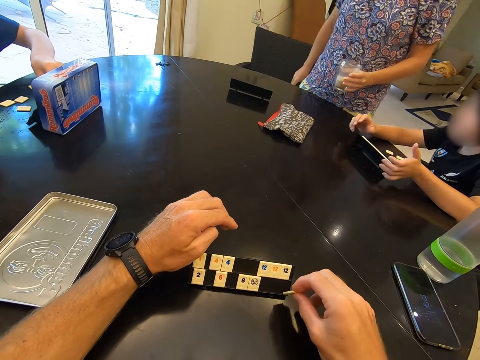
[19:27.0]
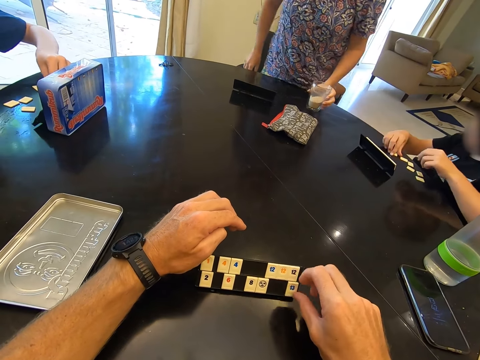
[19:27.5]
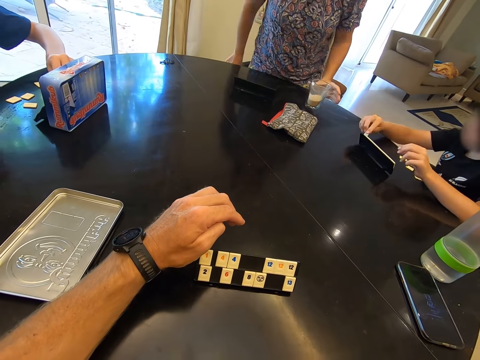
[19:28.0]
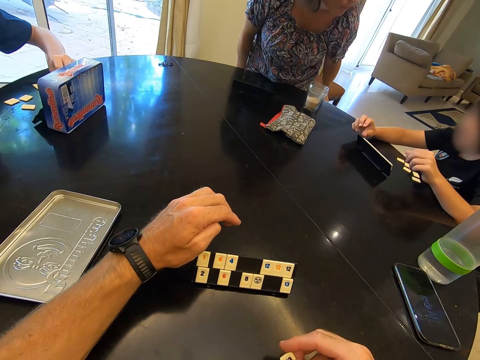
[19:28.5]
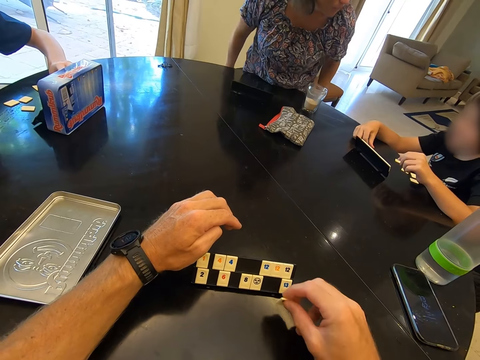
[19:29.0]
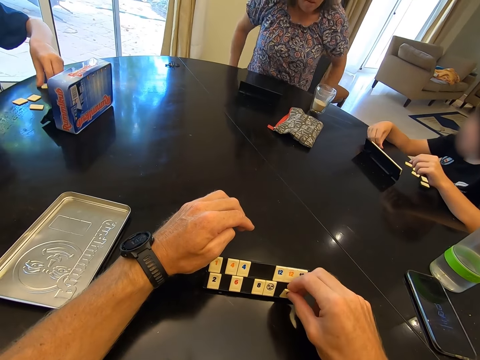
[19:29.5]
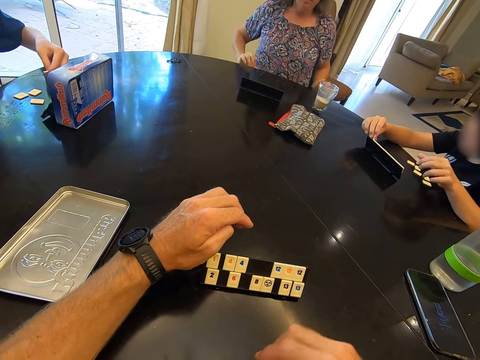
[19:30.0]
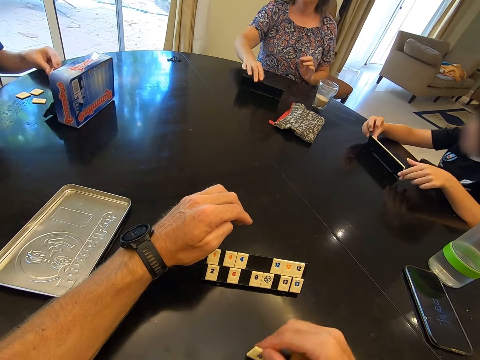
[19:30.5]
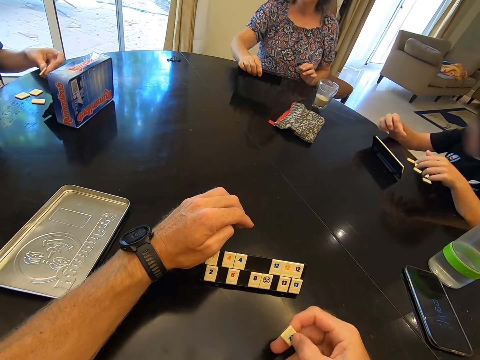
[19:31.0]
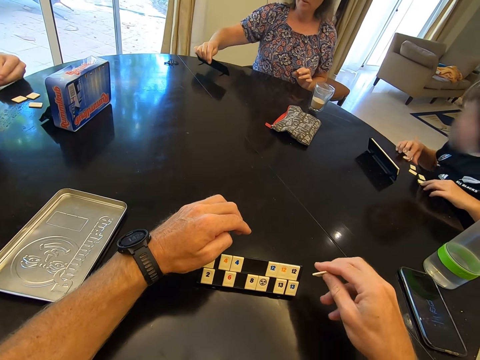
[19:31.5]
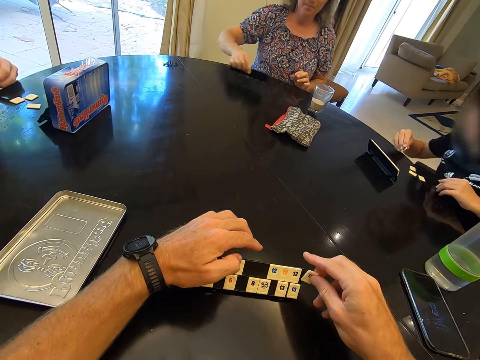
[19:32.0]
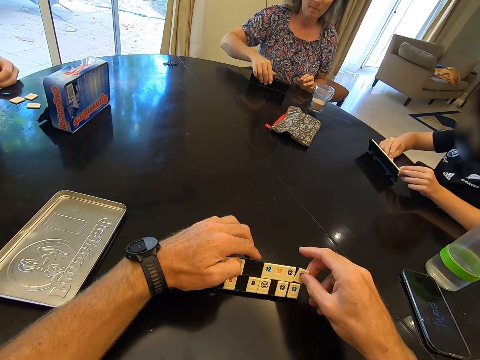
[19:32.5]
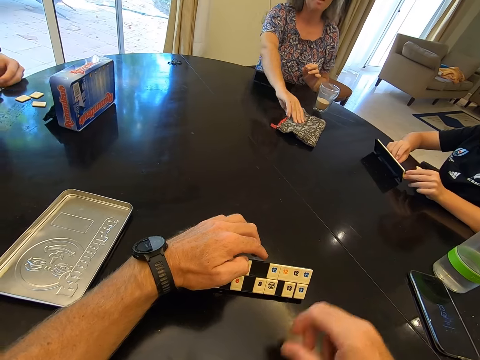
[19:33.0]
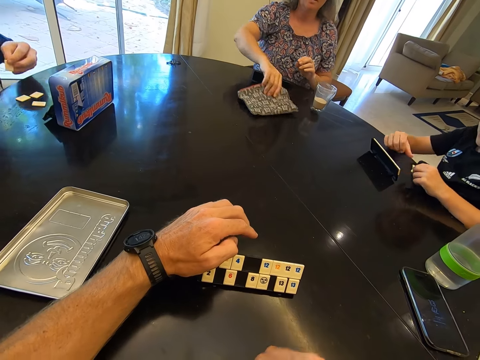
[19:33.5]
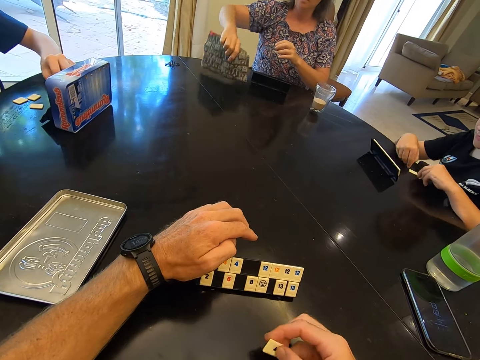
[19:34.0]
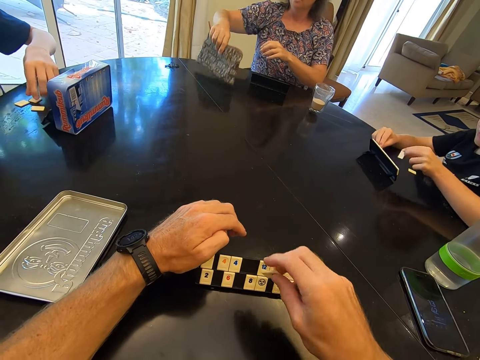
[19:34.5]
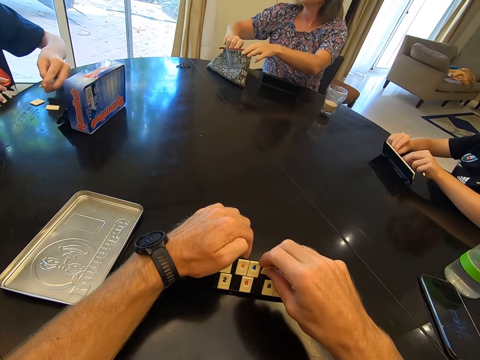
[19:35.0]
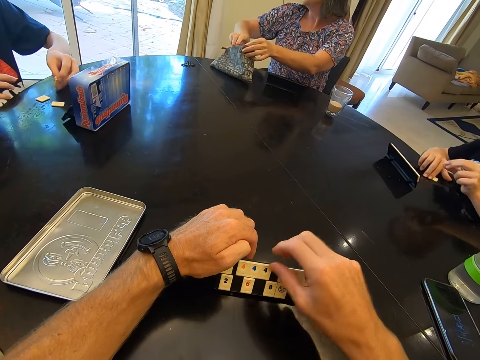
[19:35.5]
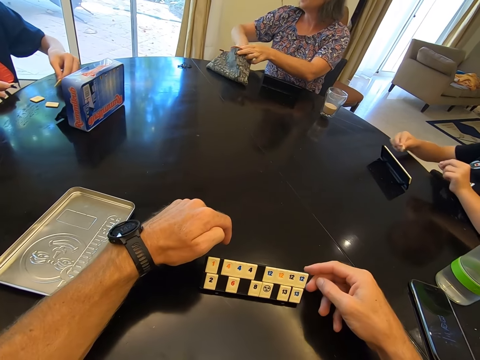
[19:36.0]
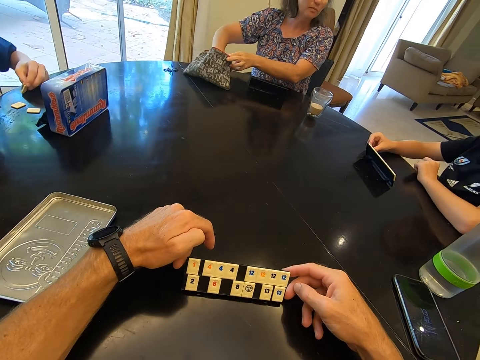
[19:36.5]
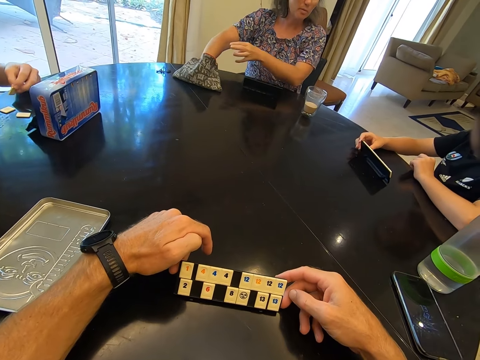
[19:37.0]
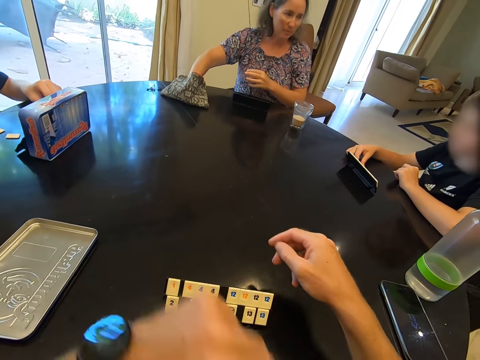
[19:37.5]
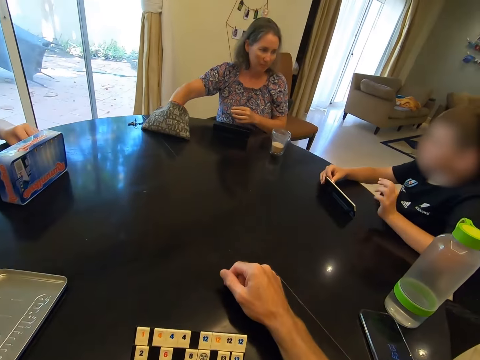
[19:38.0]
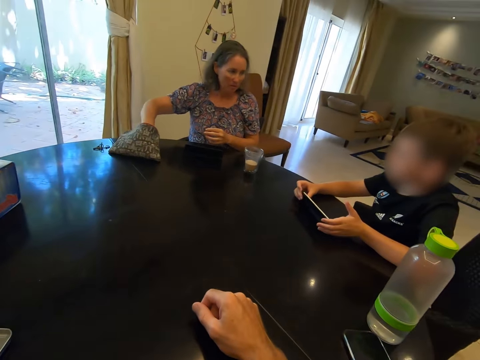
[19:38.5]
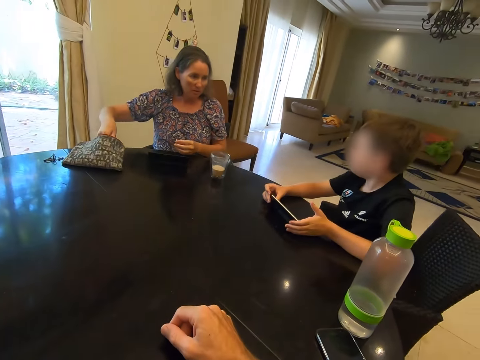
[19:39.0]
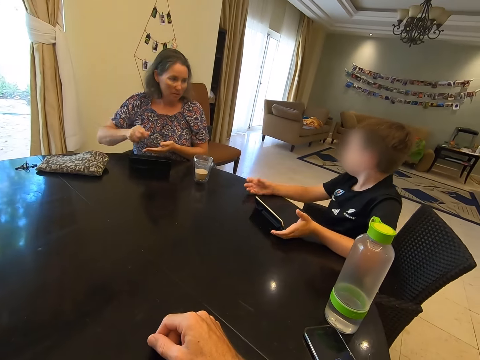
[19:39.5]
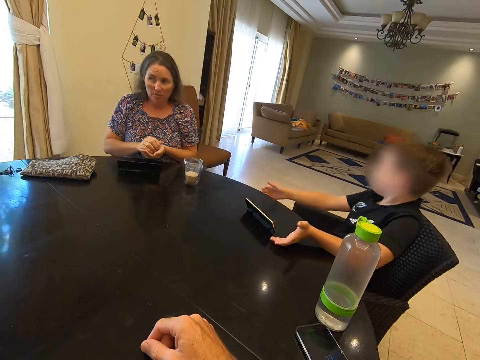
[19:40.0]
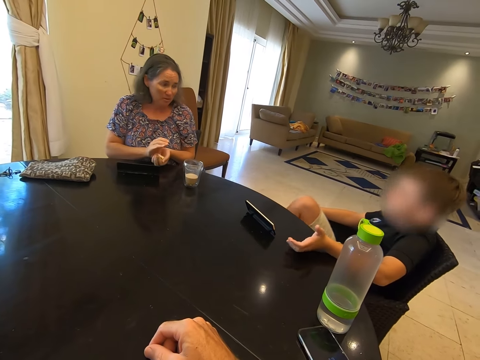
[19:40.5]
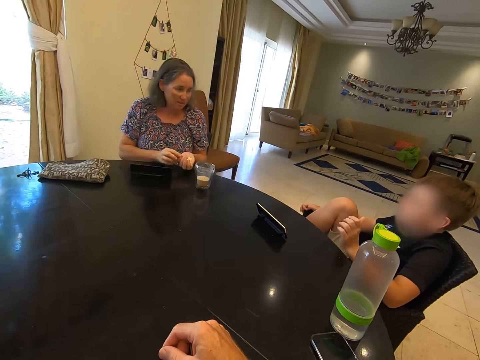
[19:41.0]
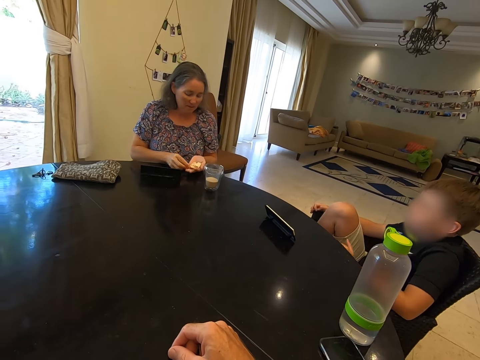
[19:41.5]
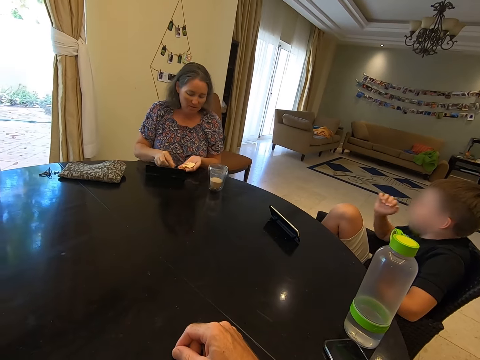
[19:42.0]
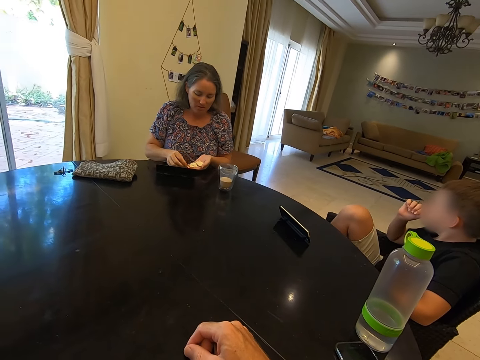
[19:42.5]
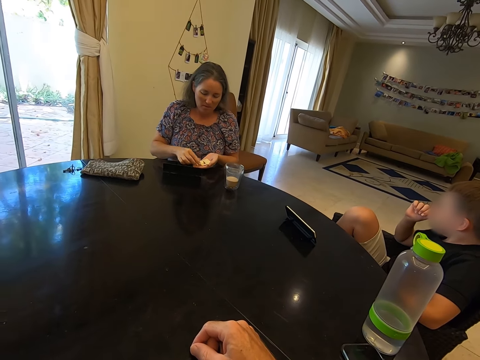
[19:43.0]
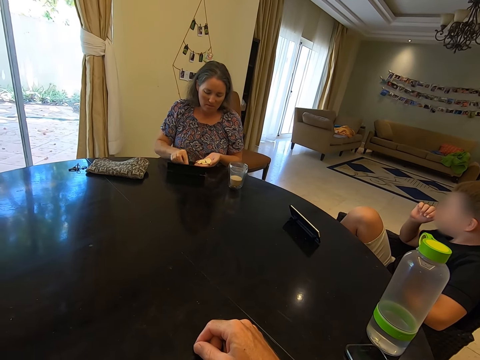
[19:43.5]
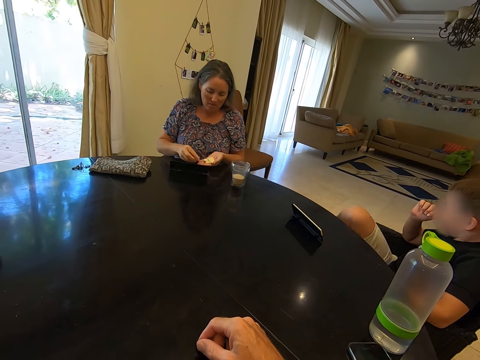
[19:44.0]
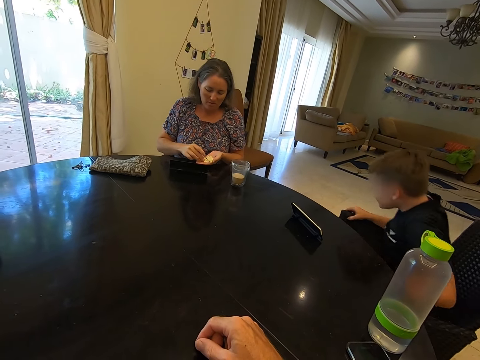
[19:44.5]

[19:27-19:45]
The camera wearer arranges the tile on the rack. A woman places a glass on the table. A child picks a tile from the table. The camera wearer picks a tile from the table. The child places the tile on the rack. The woman sits on a chair. The child picks a tile from the table. The camera wearer arranges the tile on the rack. The child places the tile on the rack. Another child picks a tile from the table. The camera wearer picks a tile from the table. The first child picks a tile from the table and places the tile on the rack. The camera wearer arranges the tile on the rack. The woman picks a bag of tiles from the table. The other child places the tile on the rack. The camera wearer picks a tile from the table. The first child picks tiles from the table. The woman places the bag of tiles on the table. The first child places the tiles on the rack. The other child picks a tile from the table. The camera wearer arranges the tile on the rack. The first child picks a tile from the table. The woman takes the tiles from the bag. The camera wearer drags the rack on the table. The first child places the tile on the rack. The camera wearer looks around. The woman arranges the tiles on the table.

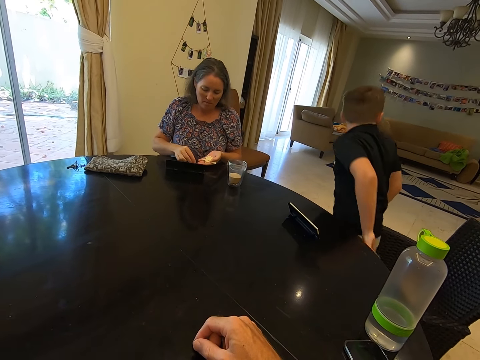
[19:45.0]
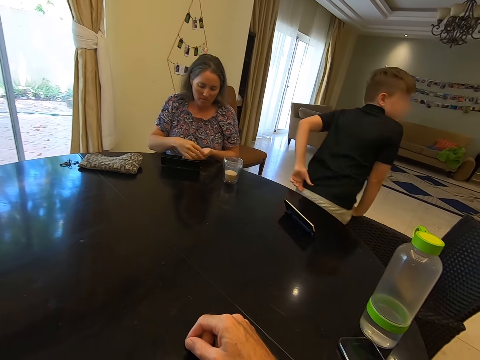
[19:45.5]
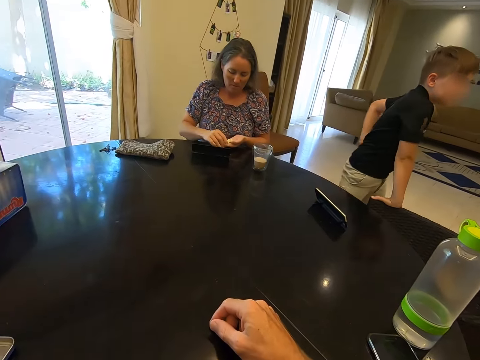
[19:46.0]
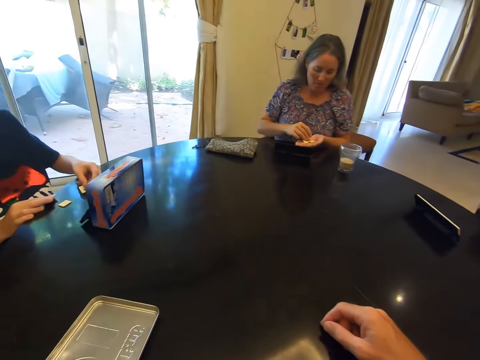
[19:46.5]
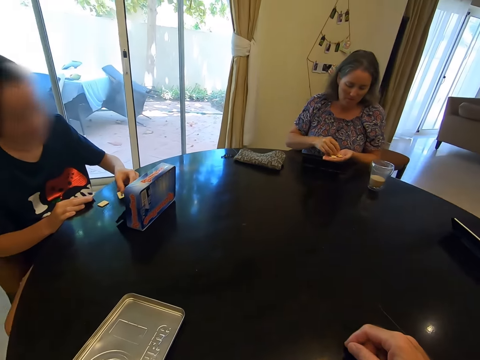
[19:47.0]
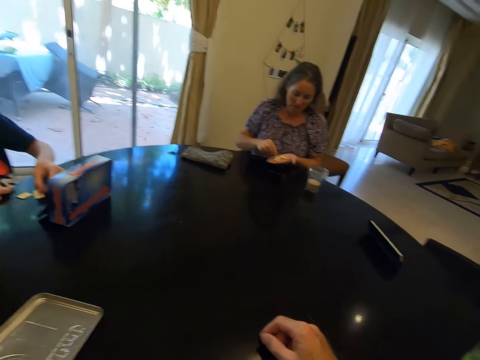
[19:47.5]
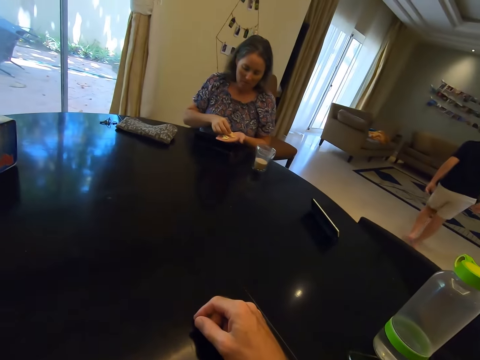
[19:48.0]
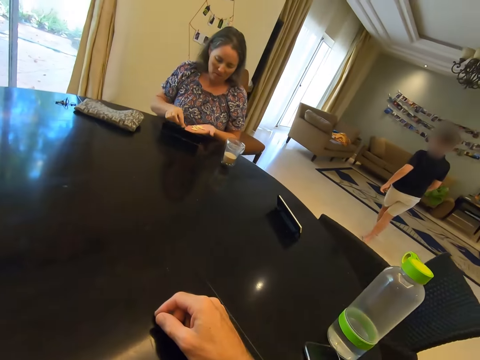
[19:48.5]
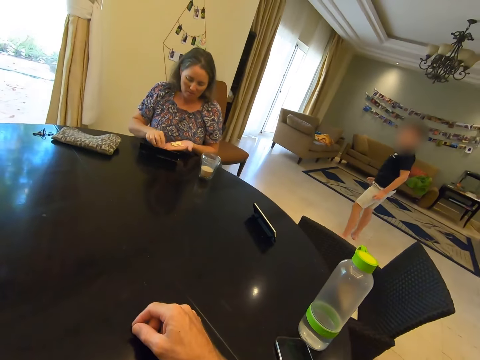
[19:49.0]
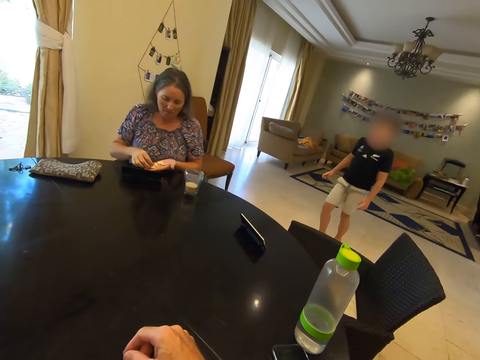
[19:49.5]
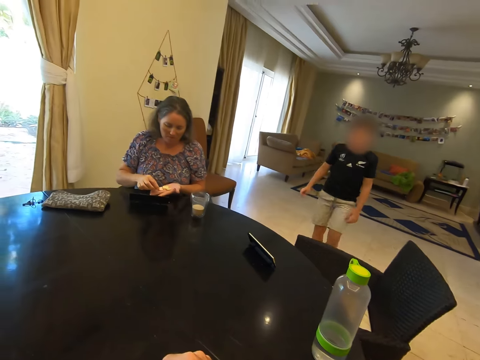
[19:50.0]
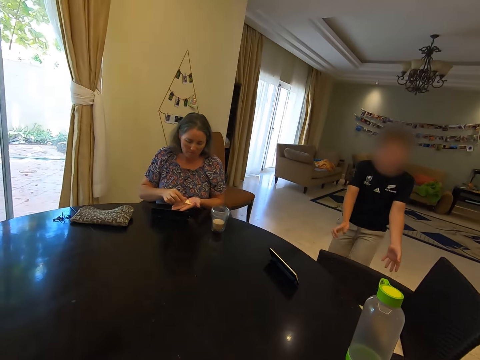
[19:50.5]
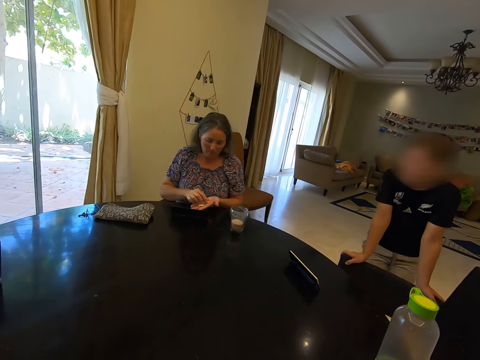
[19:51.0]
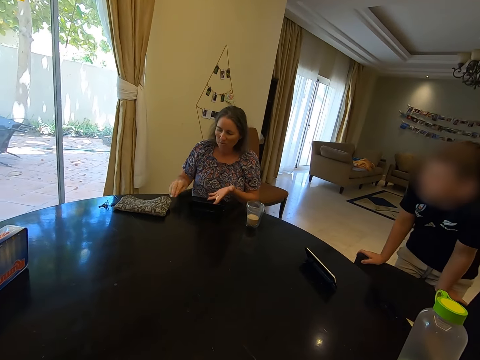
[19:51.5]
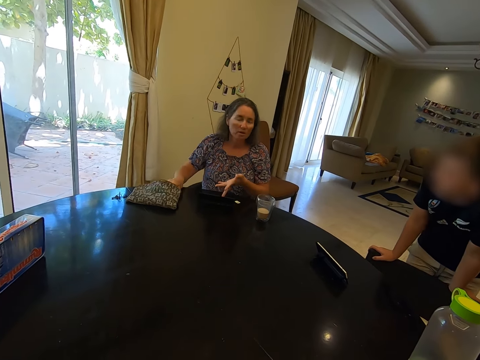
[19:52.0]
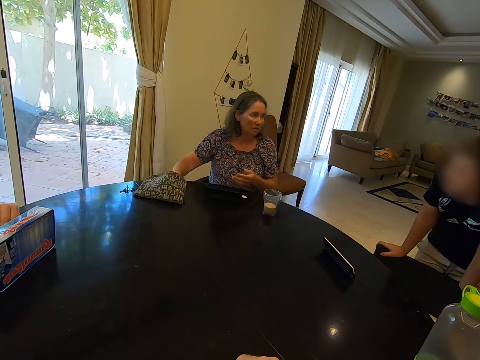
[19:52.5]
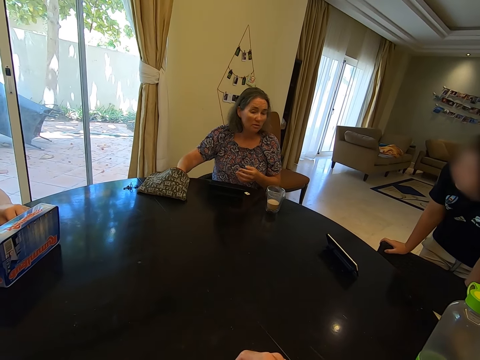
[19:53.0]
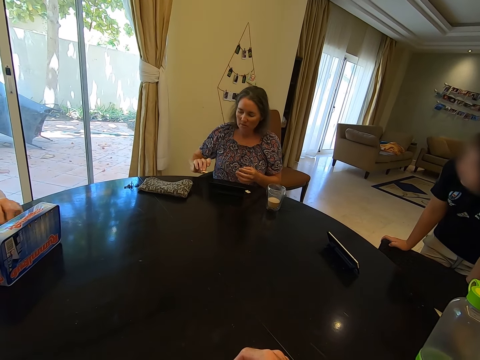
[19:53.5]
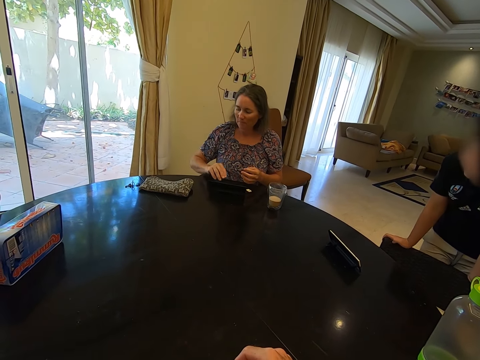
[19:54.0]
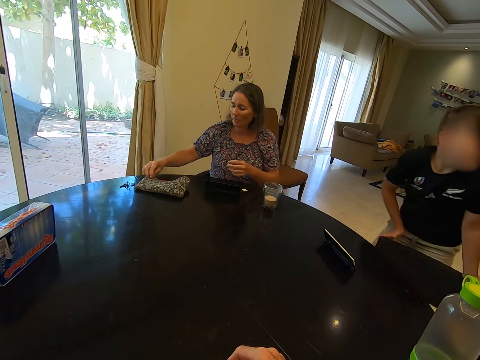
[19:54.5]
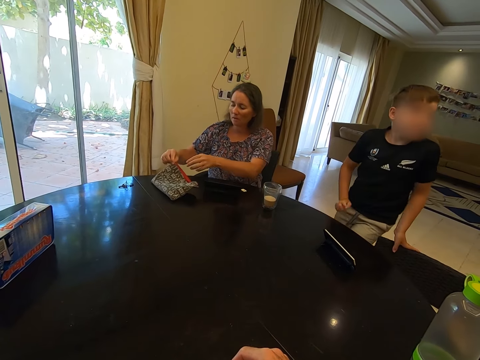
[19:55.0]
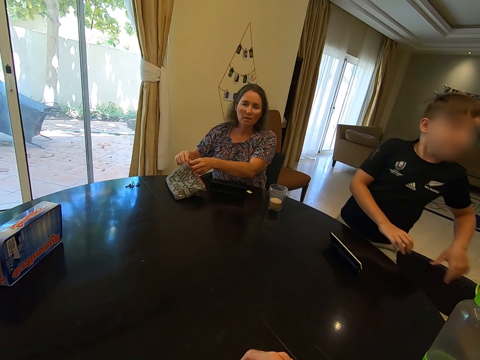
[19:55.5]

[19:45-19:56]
A child walks away from the table. The child walks to the table. A woman takes tiles from a bag. The child holds a chair. The woman places a tile on the table.
